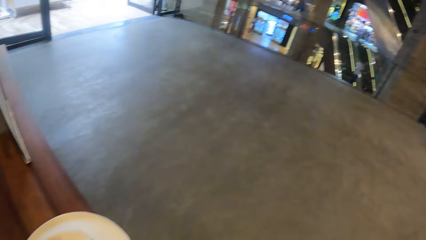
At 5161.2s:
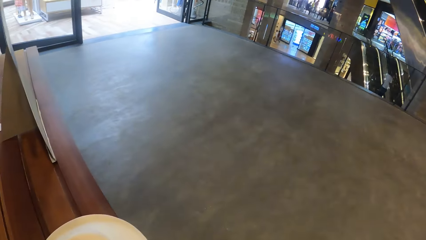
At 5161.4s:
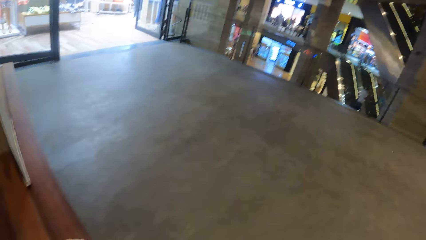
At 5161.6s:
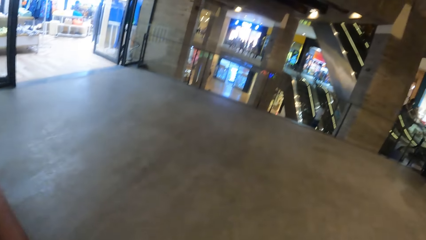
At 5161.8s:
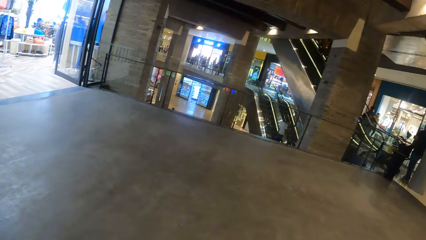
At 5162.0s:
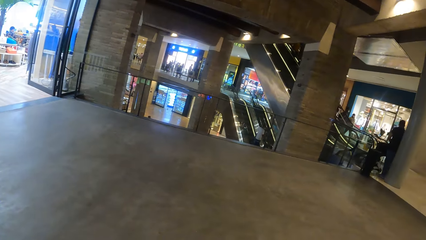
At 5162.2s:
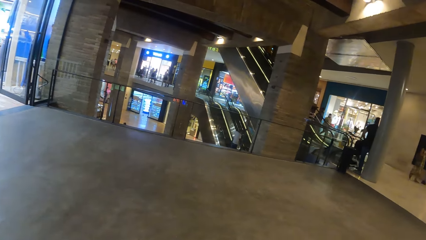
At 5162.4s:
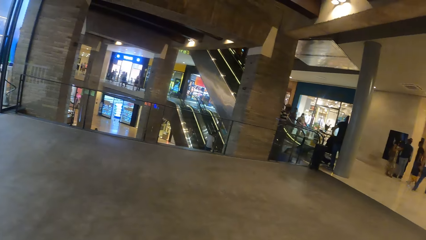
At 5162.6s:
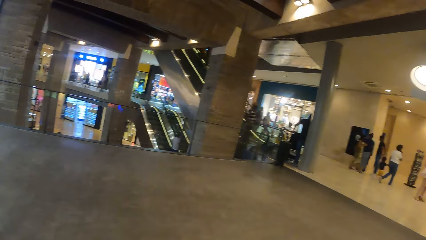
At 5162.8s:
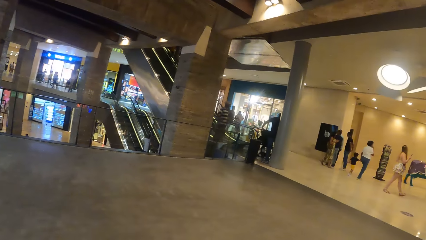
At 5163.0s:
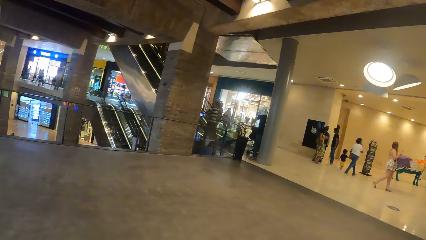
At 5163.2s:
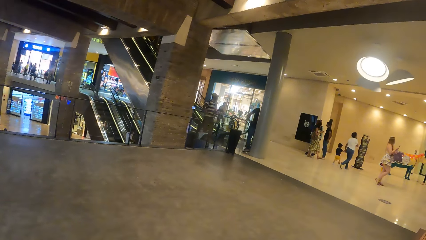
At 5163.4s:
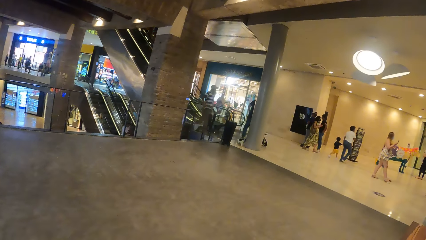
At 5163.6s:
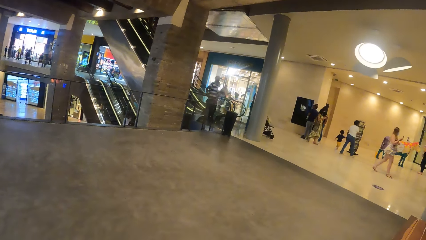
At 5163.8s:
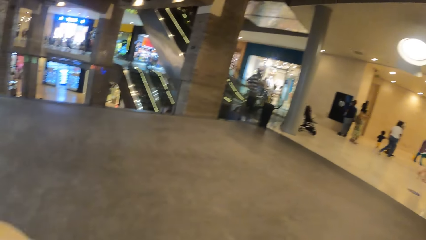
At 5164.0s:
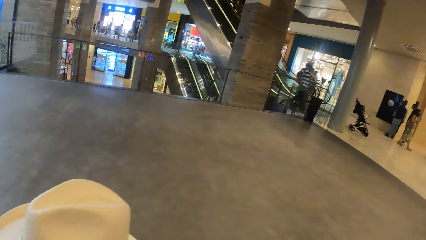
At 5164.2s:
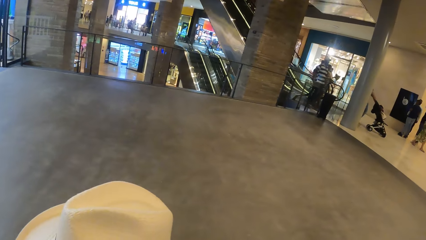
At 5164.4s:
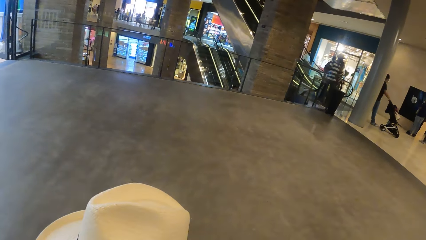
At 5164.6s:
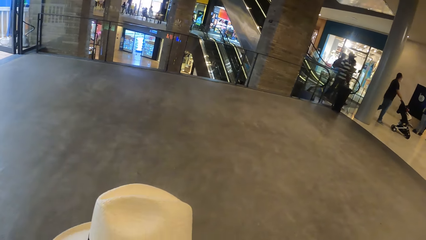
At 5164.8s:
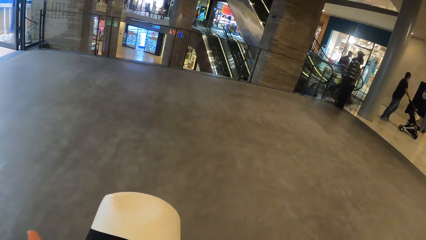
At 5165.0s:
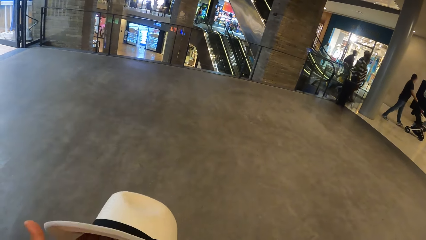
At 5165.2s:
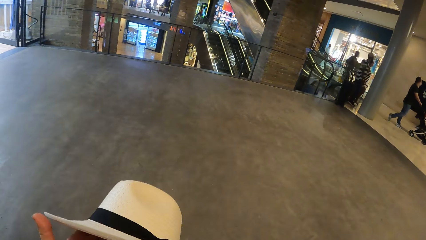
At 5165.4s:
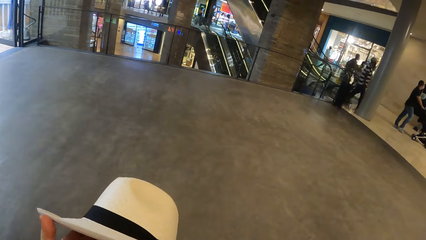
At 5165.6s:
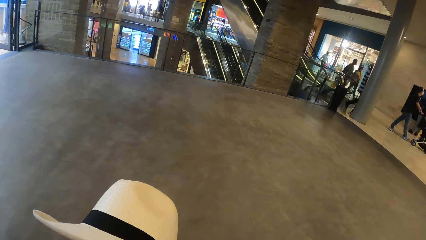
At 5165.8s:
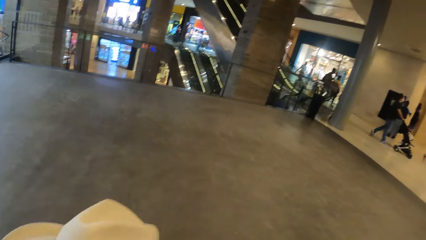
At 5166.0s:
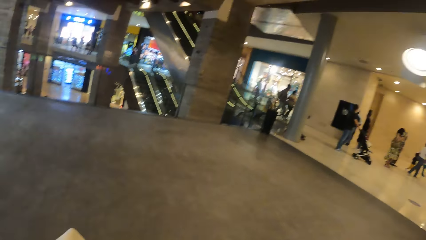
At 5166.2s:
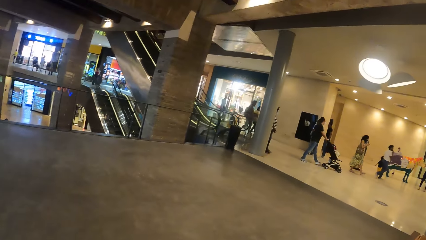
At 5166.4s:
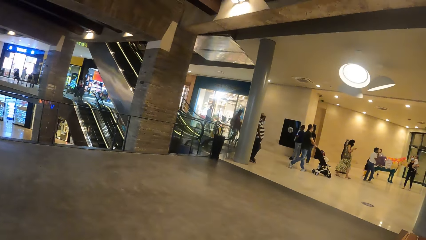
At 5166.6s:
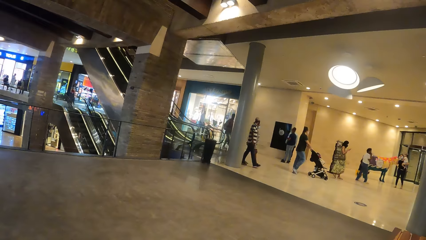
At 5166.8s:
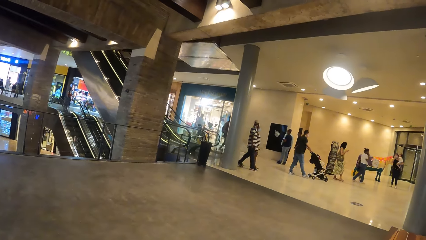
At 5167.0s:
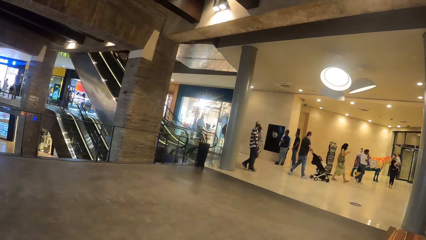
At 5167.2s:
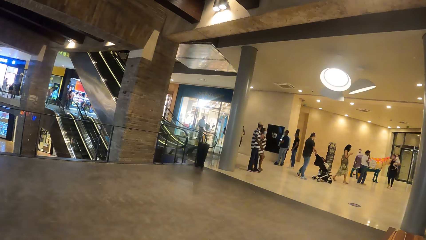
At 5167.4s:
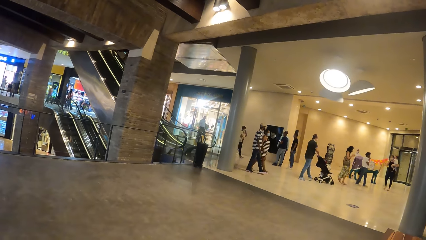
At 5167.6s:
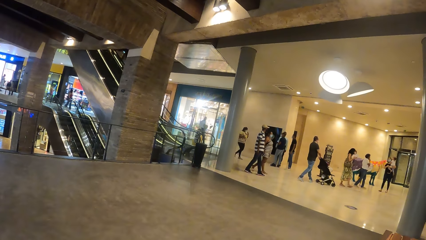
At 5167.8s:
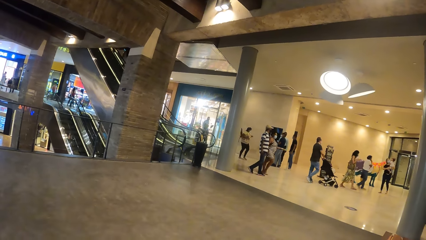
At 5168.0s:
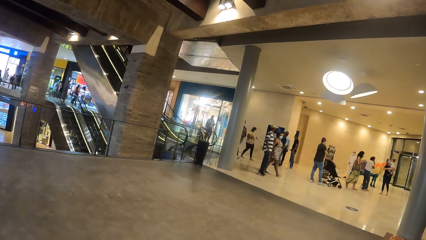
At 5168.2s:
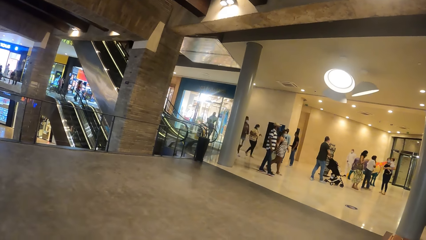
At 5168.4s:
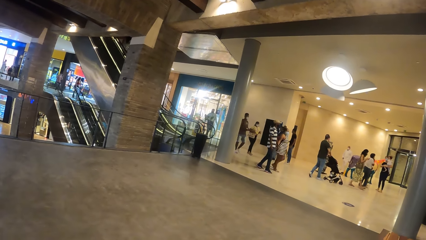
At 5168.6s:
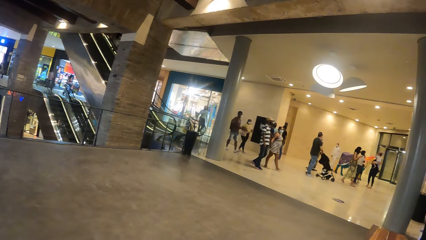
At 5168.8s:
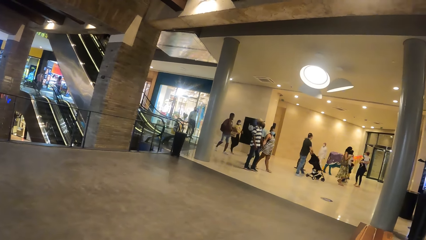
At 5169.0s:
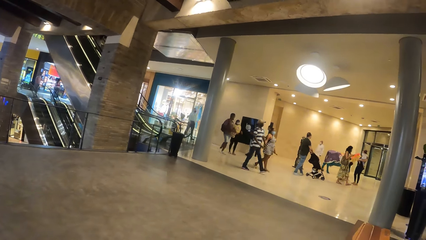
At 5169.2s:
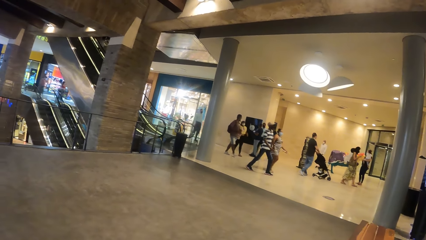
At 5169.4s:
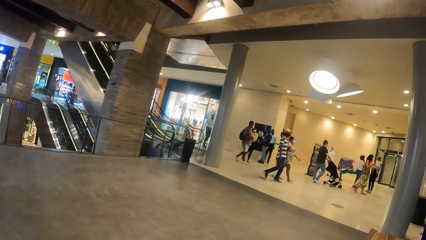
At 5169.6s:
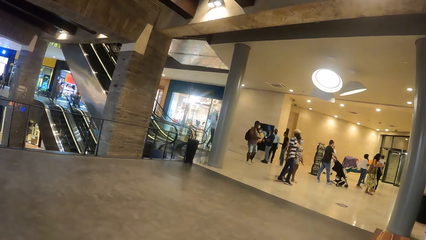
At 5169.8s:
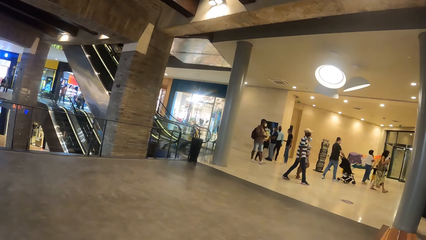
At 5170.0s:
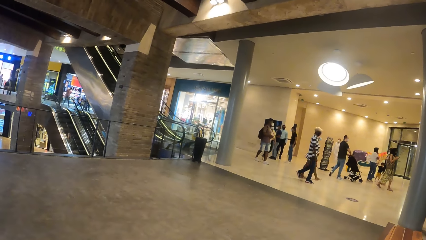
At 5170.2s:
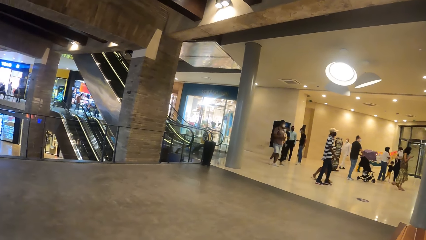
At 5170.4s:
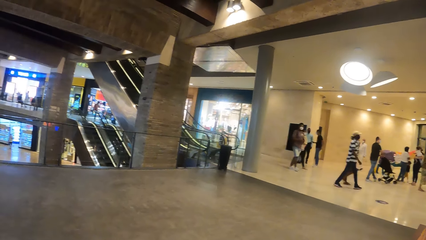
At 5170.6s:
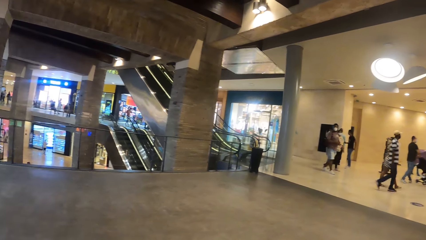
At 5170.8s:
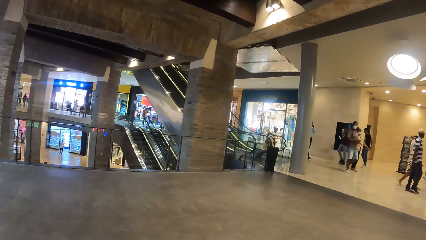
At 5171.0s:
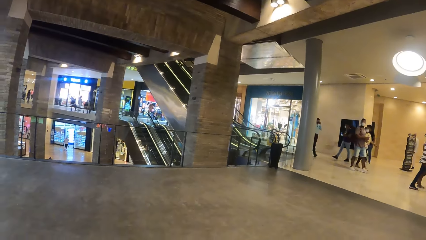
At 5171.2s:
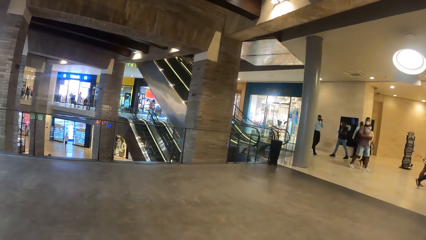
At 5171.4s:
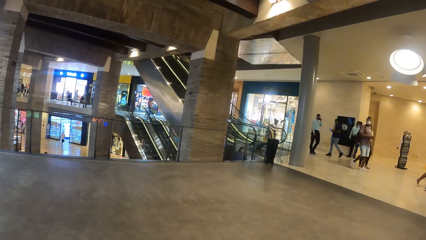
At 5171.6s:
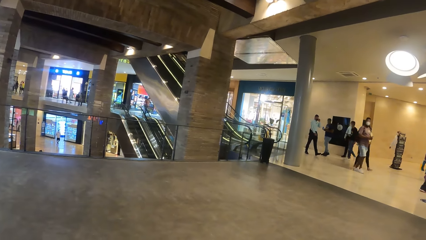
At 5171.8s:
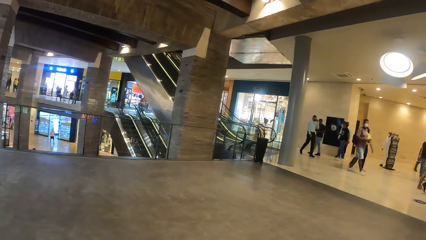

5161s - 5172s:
The camera wearer picks up a hat on a bench with her left hand. She moves her left hand with the hat. She looks around.

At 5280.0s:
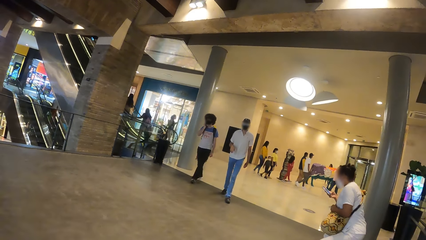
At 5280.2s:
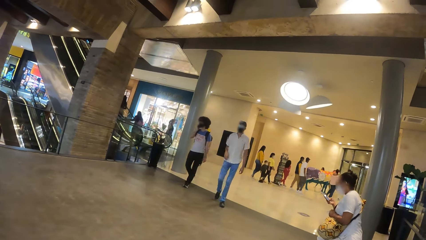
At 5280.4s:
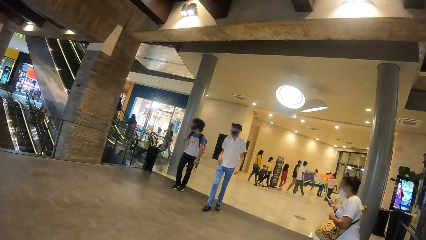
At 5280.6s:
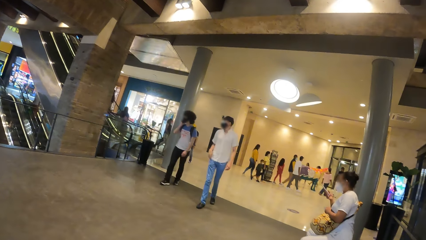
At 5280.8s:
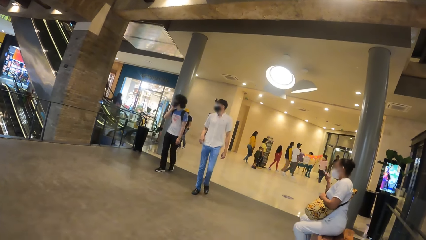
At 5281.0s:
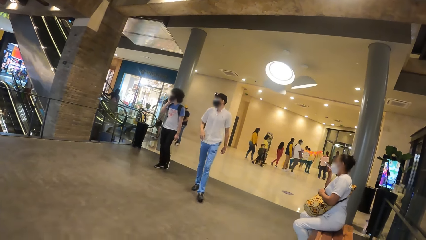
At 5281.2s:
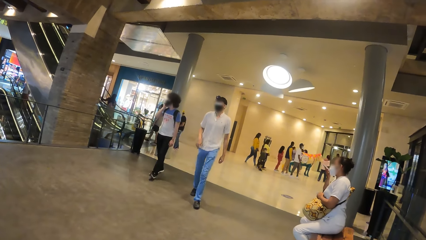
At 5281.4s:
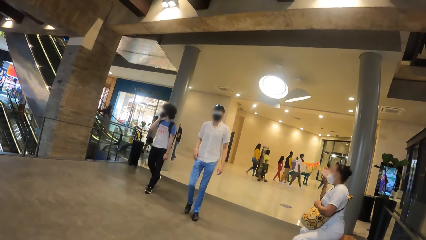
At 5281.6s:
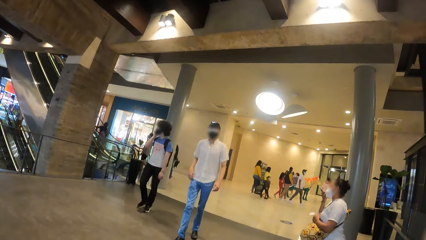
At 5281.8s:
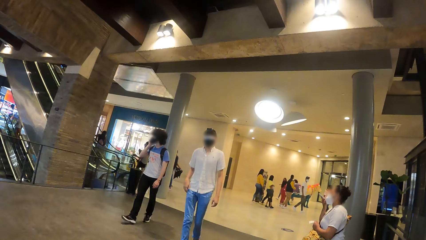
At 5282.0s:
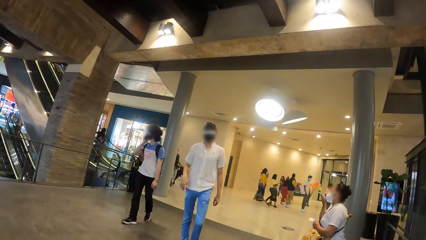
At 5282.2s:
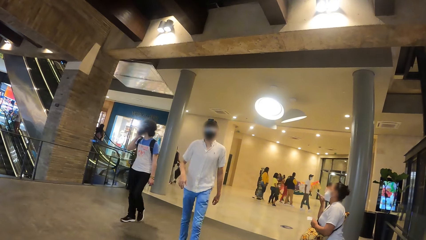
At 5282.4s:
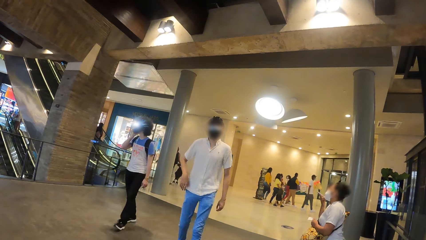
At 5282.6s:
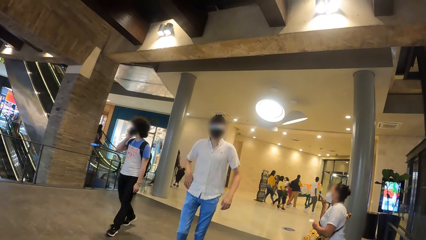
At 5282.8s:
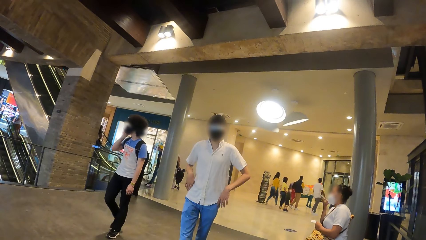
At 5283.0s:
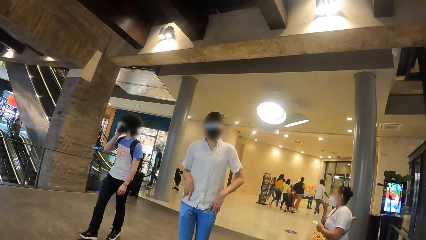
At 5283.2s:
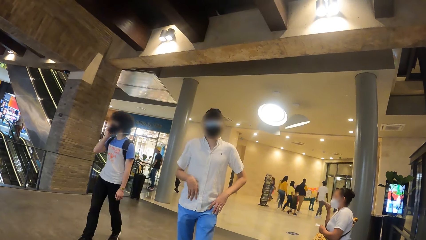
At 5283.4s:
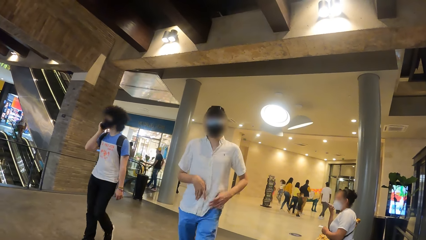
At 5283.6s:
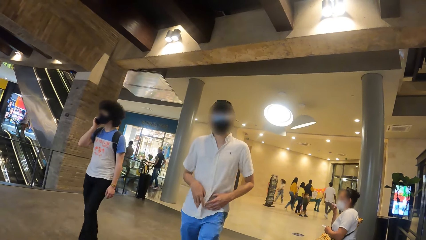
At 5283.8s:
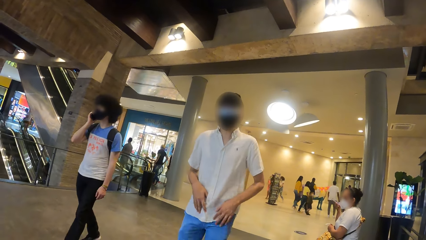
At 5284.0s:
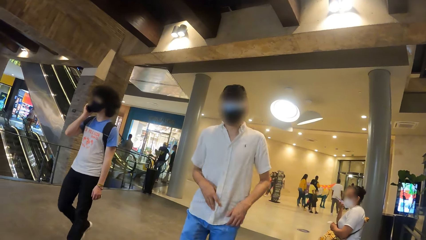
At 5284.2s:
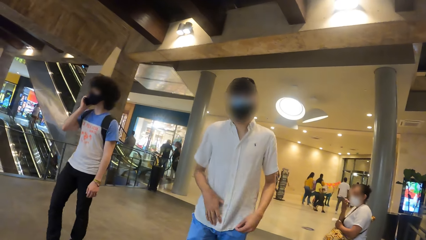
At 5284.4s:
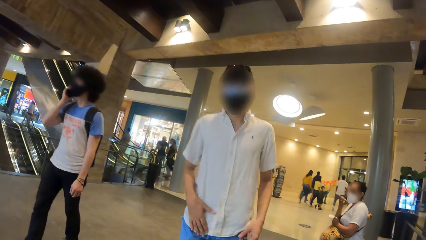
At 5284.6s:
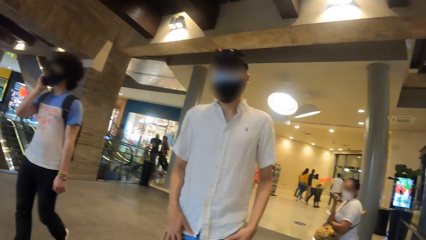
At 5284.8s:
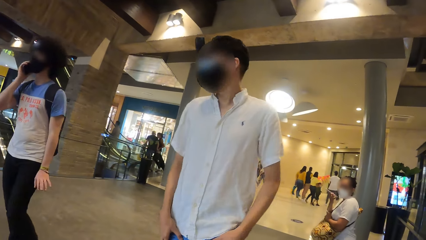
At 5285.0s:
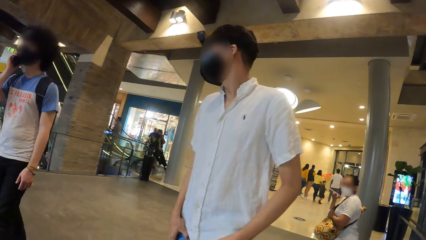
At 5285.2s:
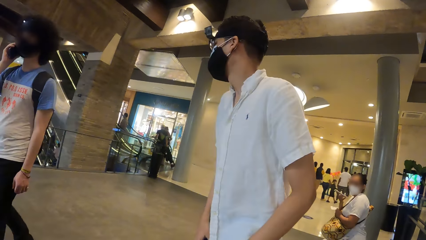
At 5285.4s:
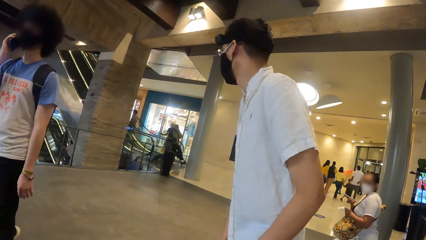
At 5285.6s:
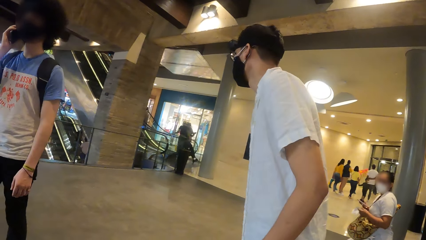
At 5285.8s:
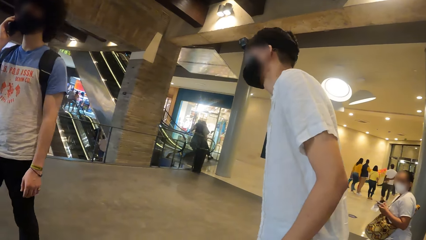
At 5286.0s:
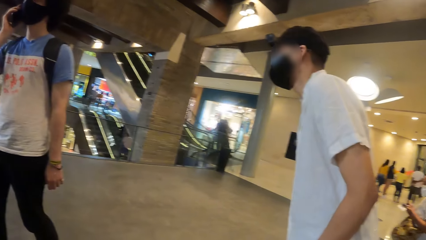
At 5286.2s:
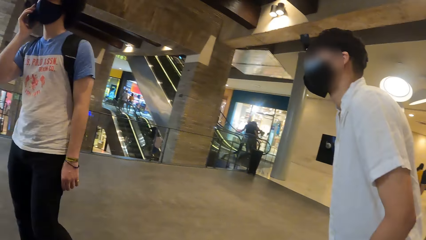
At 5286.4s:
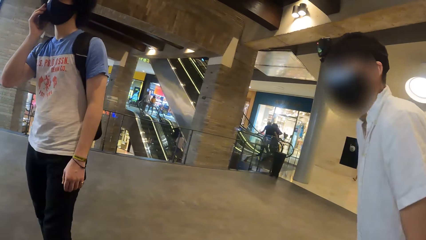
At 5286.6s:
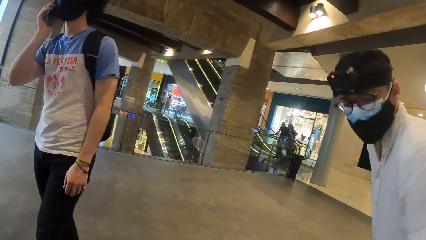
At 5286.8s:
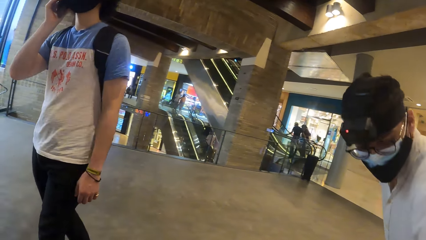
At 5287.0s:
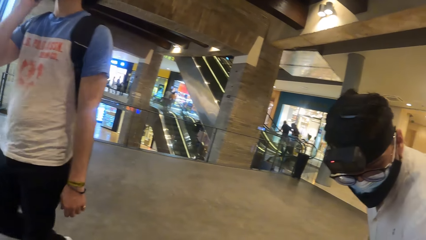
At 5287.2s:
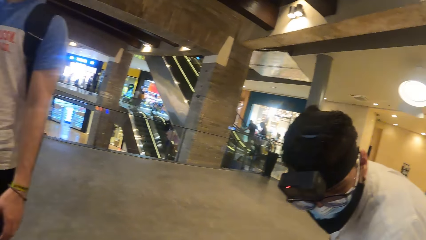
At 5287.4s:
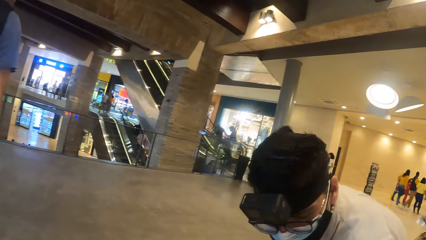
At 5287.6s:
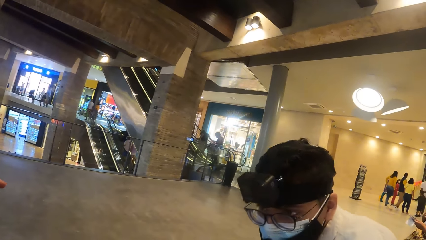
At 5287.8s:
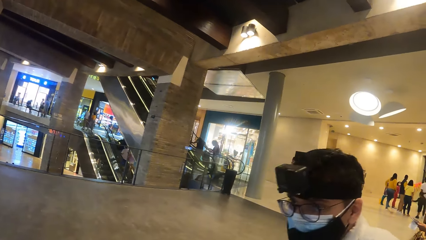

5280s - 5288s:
A man and another man walk towards the camera wearer. The other man talks over a mobile phone in his right hand. The first man interacts with the camera wearer.
